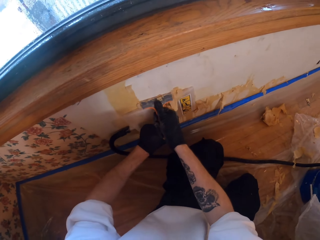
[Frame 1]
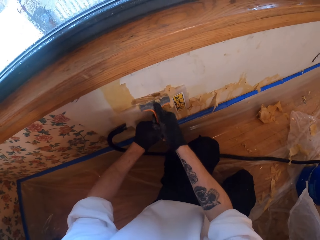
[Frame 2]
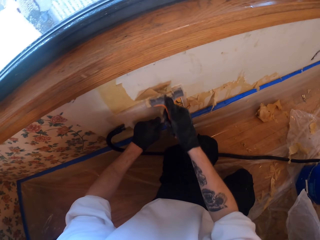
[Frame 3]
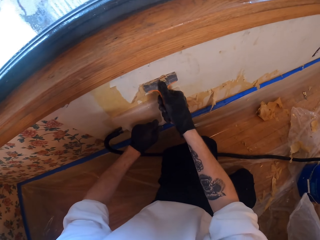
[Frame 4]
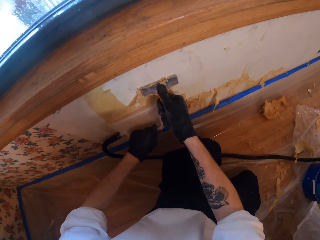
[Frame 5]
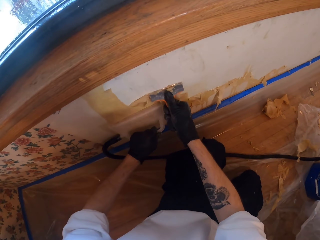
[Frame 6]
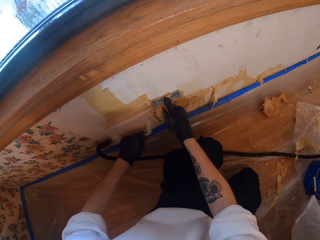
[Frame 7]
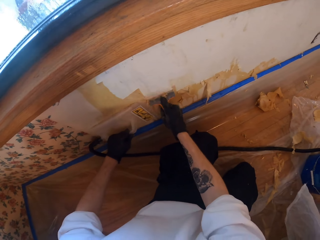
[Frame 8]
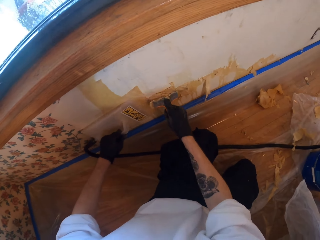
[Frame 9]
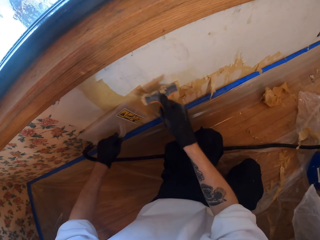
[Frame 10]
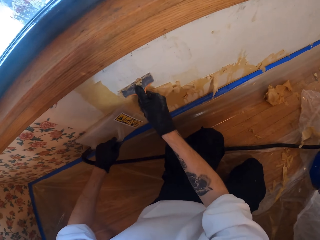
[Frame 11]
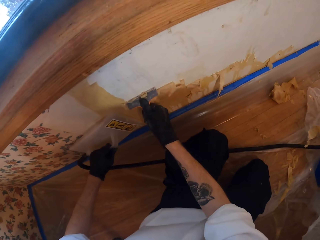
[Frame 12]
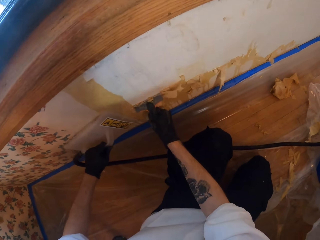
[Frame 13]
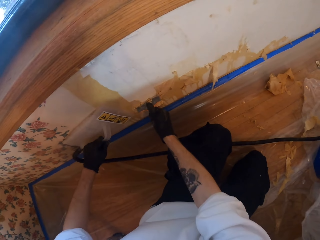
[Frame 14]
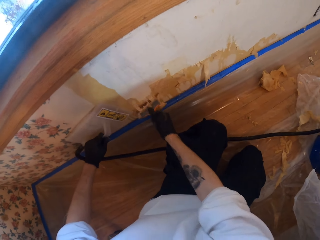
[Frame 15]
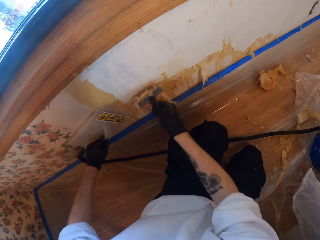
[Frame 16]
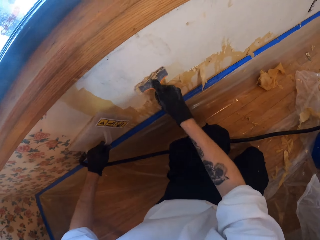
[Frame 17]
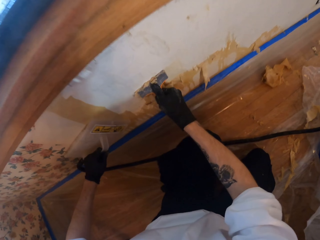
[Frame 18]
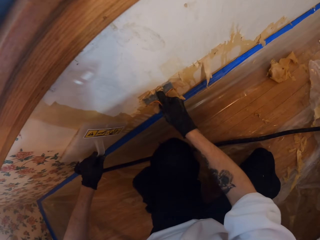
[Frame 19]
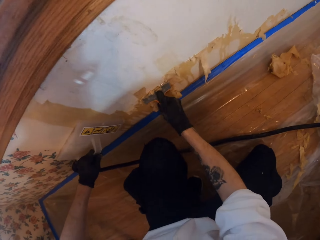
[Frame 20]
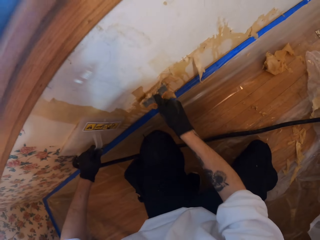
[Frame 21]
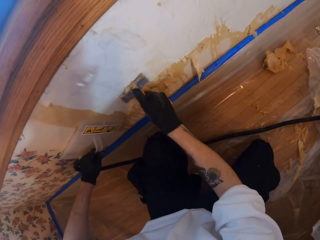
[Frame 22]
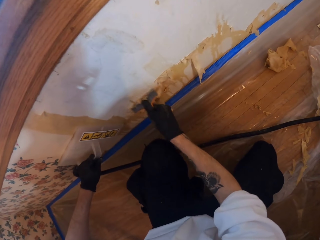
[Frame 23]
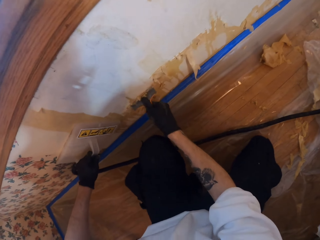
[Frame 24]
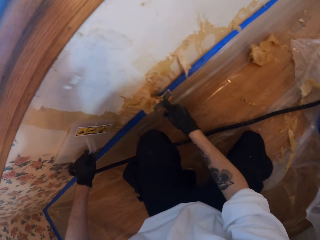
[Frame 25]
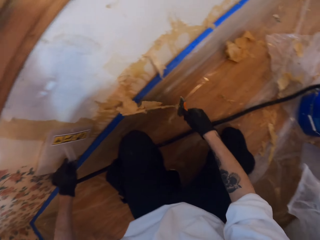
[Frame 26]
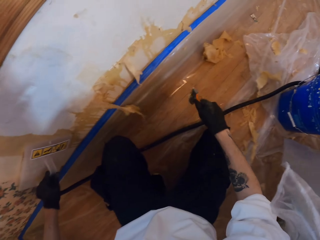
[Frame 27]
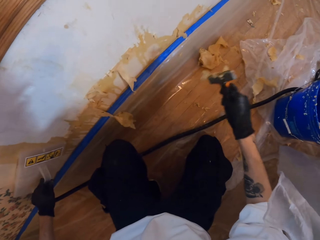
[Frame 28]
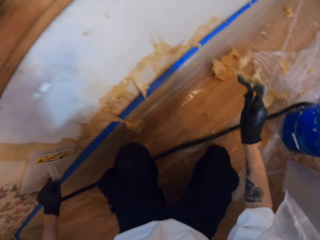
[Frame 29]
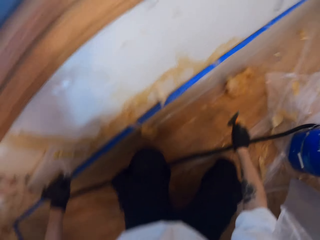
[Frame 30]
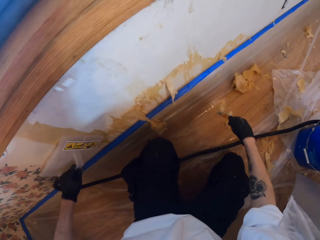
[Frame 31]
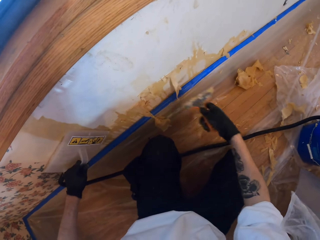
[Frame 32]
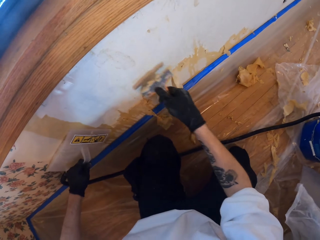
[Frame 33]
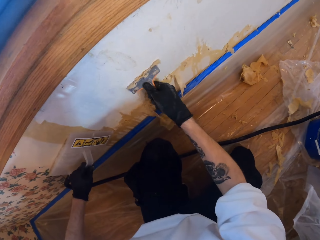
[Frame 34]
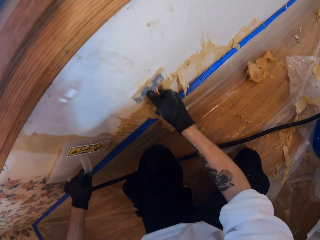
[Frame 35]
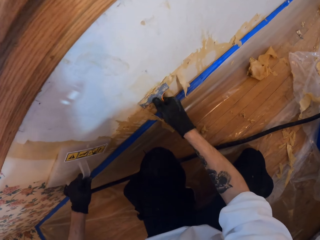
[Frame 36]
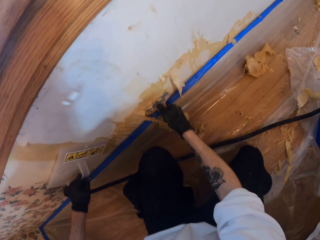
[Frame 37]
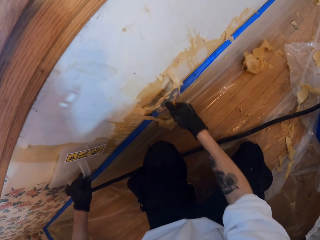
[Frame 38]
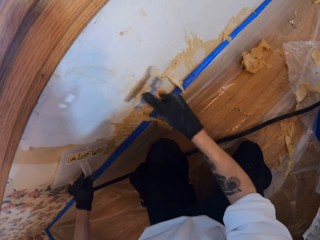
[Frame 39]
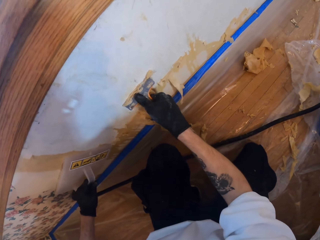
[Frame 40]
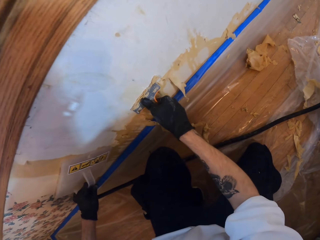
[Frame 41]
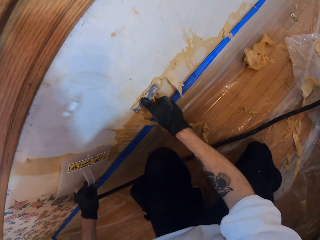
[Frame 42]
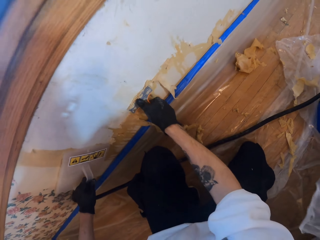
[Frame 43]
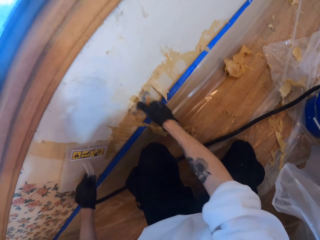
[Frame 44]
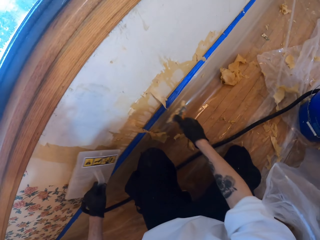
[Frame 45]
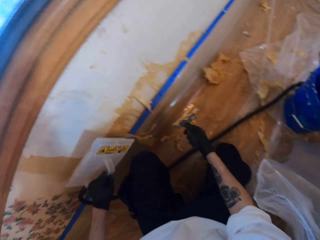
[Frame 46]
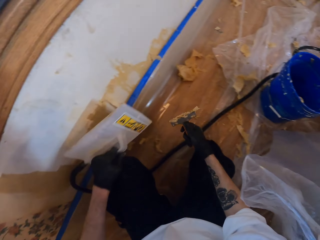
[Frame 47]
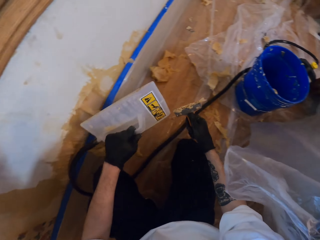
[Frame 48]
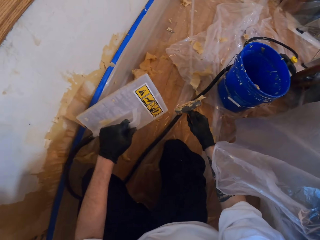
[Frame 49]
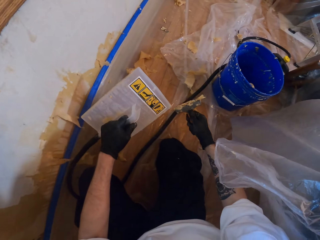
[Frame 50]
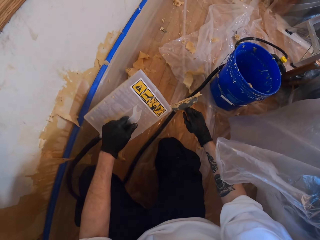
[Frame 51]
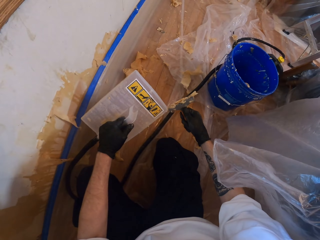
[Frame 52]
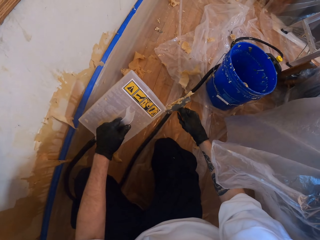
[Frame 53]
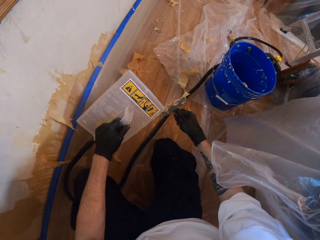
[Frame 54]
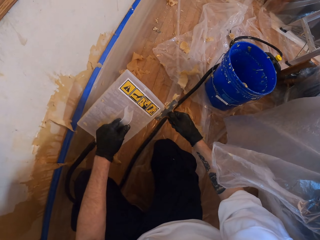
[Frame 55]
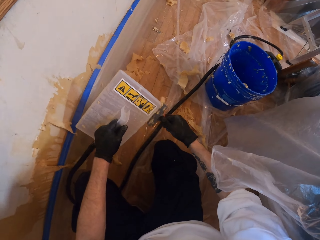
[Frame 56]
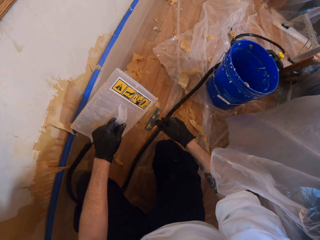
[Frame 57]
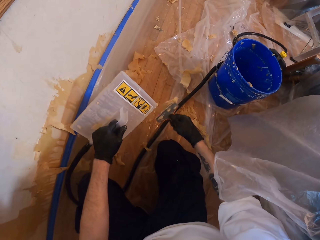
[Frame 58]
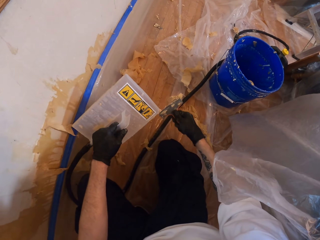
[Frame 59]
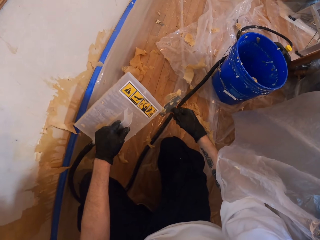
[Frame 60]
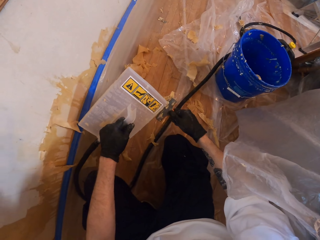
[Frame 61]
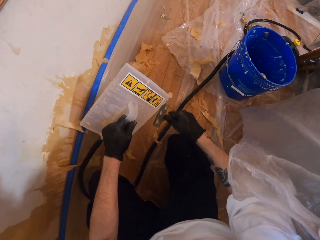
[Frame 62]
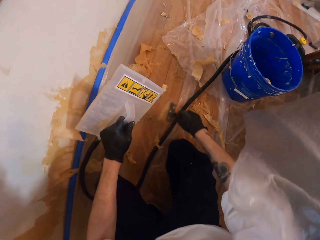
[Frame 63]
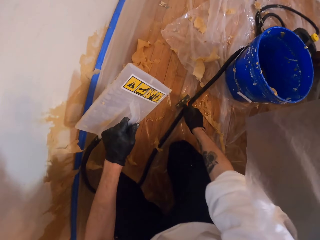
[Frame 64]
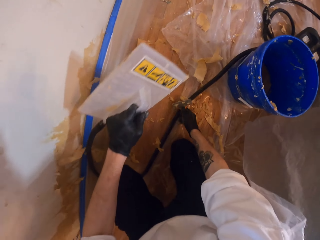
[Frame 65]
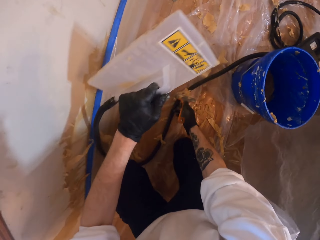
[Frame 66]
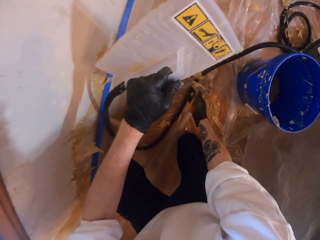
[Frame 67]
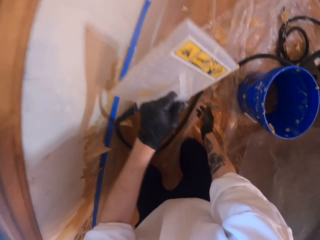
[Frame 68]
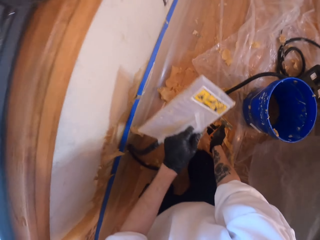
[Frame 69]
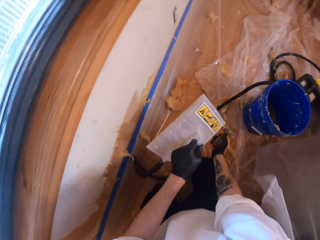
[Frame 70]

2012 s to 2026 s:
The camera wearer removes stuck paint from the paint scraper. They shake off dirt from the metal. They scrub the wall. They remove paint from the wall. They remove paint from the scraper.

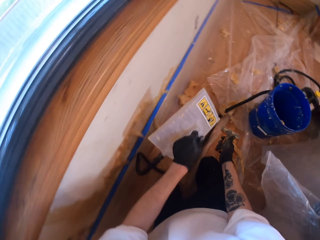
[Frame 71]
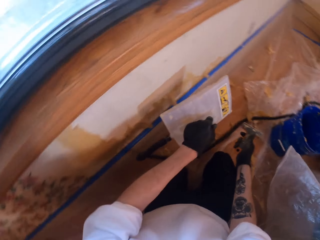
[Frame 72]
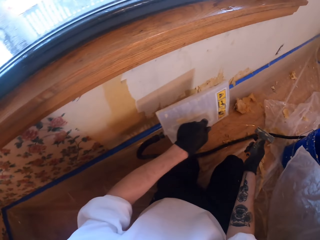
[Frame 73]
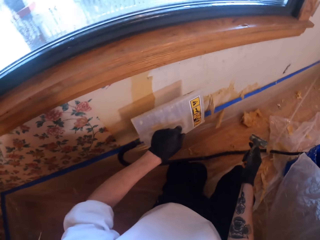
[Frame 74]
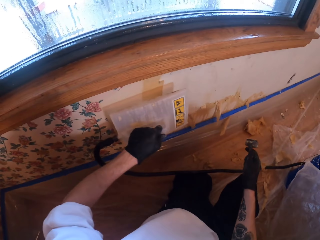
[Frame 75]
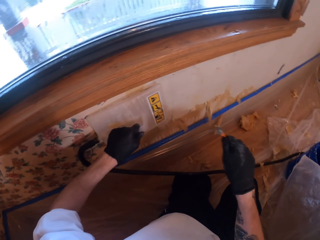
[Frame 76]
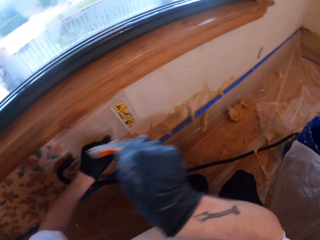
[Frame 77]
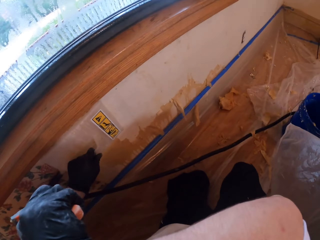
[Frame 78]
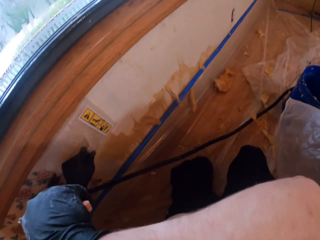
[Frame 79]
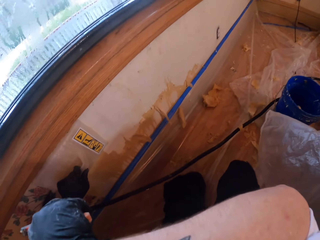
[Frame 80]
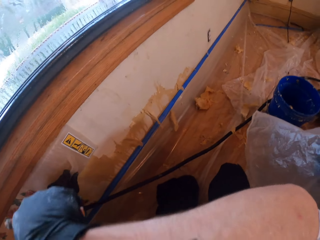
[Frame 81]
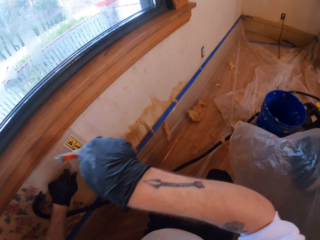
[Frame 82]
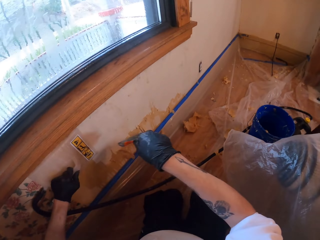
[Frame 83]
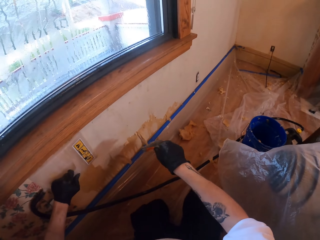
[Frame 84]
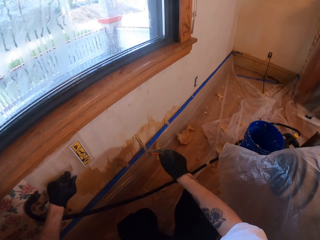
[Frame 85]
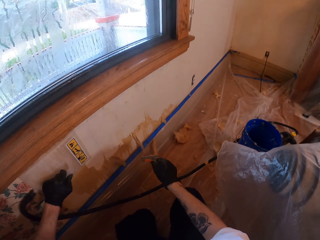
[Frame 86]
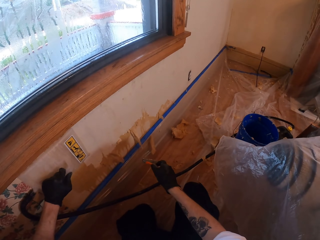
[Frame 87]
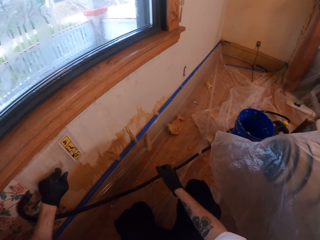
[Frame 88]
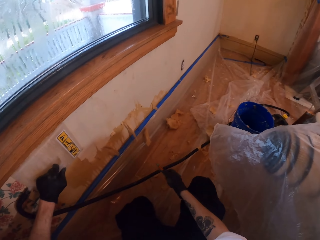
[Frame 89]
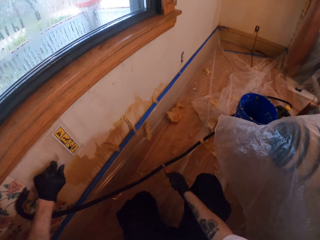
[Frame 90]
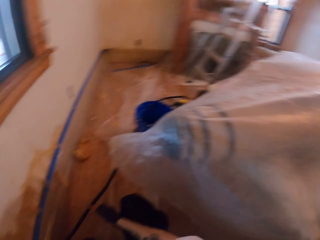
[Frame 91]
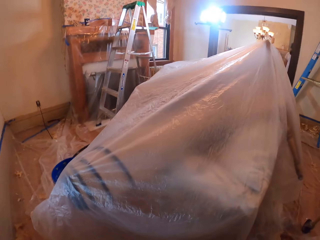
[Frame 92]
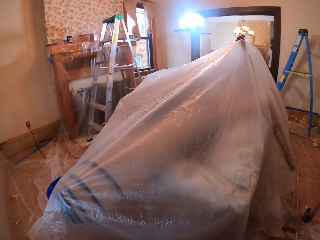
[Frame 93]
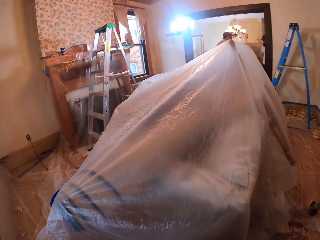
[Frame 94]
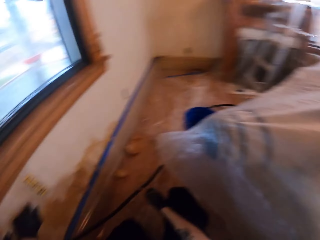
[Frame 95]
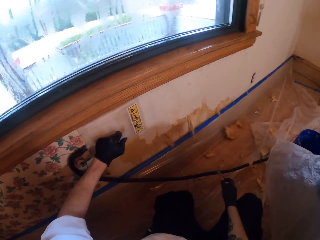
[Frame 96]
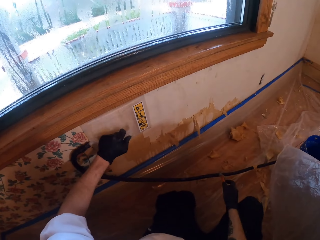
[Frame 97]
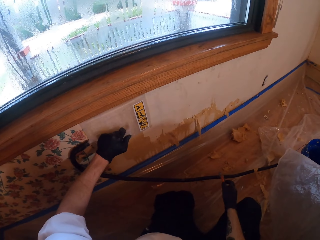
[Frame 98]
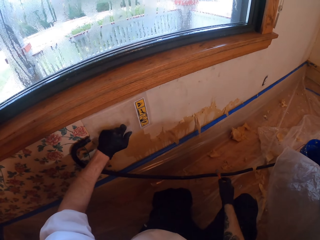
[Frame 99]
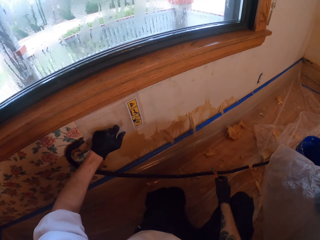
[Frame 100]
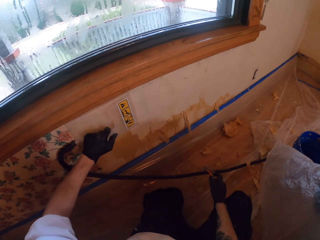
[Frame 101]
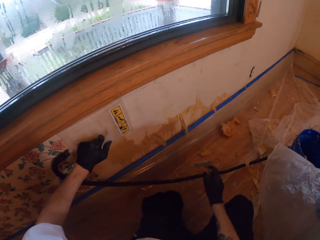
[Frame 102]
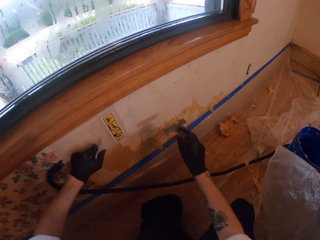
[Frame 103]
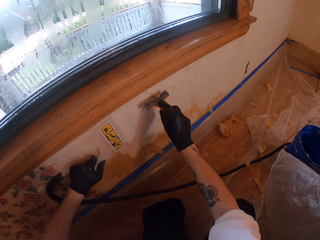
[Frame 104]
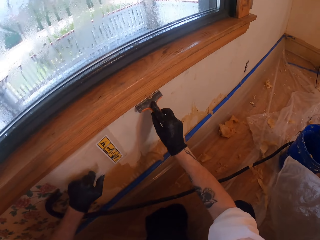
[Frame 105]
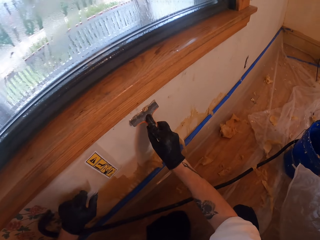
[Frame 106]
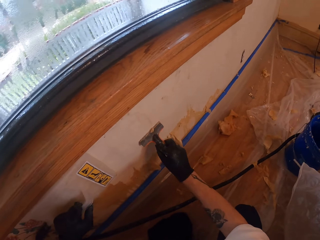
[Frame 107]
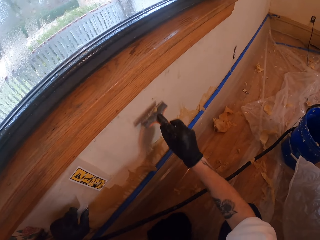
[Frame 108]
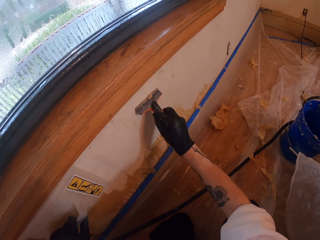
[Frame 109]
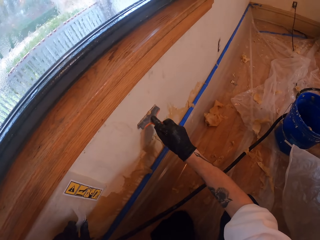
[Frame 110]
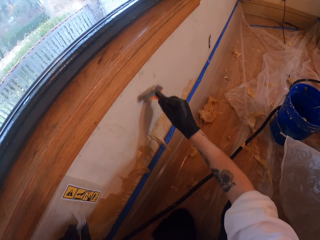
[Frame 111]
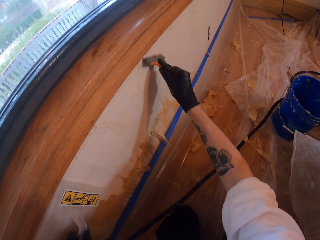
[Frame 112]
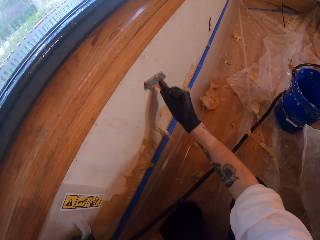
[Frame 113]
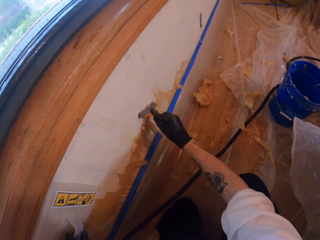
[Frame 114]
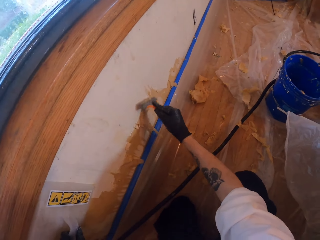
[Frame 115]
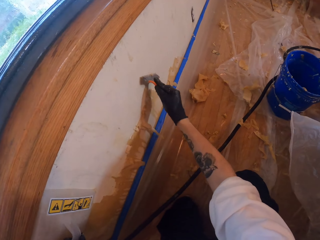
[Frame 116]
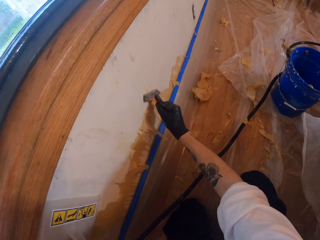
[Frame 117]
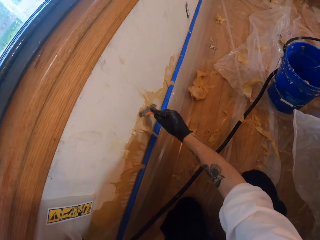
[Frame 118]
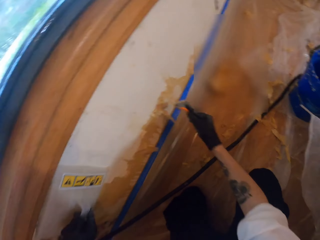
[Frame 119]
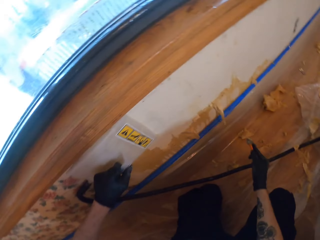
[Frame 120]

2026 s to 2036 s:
The camera wearer puts the leveler on the wall. They scratch the face. A person and another person stand at the door. The camera wearer looks around. They press the leveler on the wall. They scrub the wall. They remove paint from the wall.
